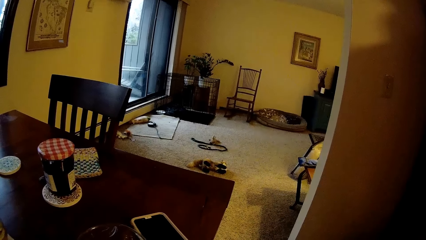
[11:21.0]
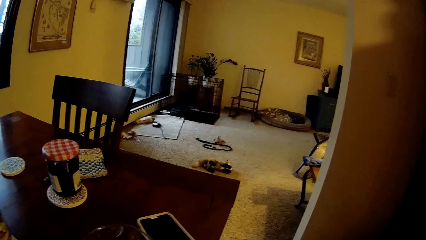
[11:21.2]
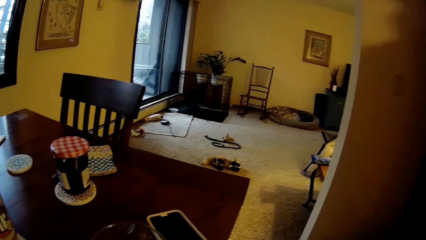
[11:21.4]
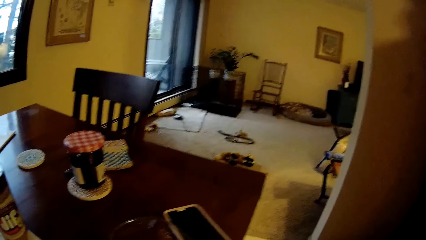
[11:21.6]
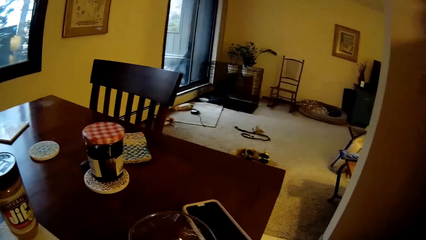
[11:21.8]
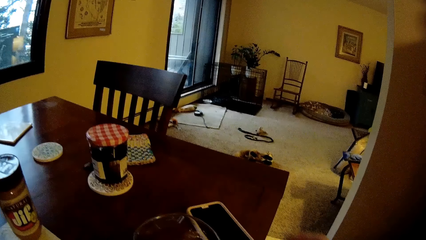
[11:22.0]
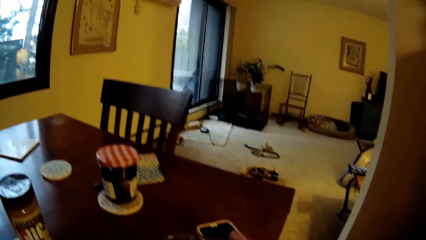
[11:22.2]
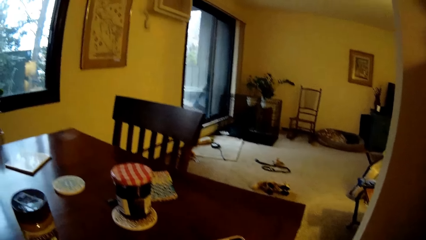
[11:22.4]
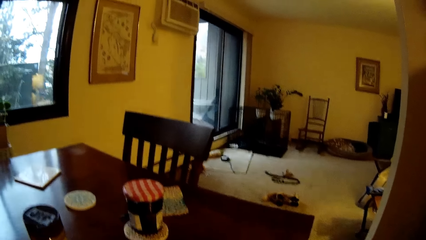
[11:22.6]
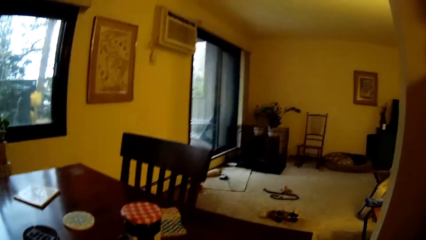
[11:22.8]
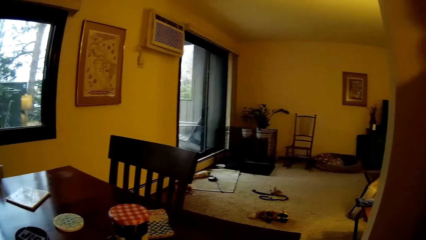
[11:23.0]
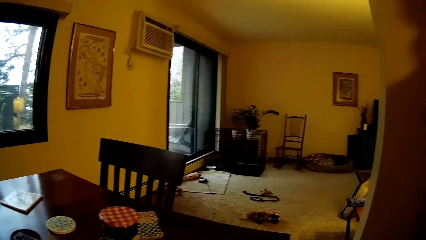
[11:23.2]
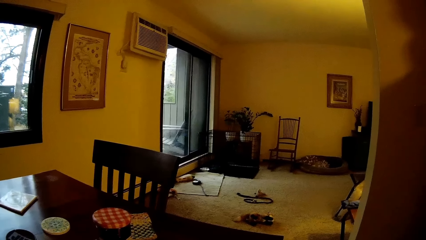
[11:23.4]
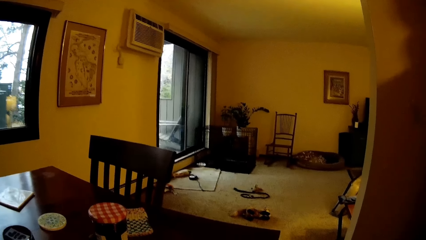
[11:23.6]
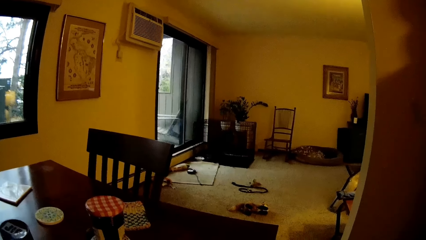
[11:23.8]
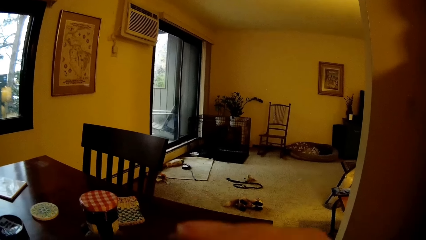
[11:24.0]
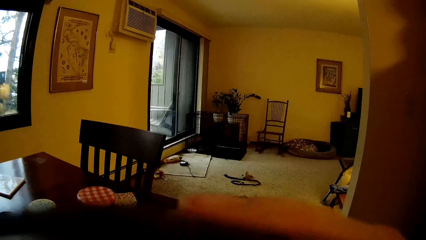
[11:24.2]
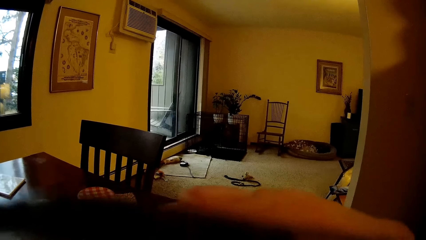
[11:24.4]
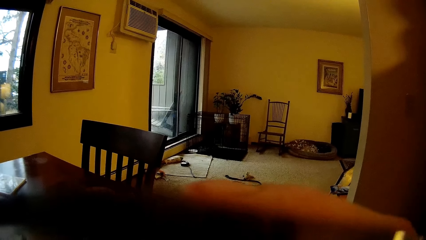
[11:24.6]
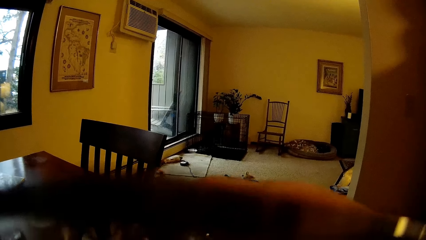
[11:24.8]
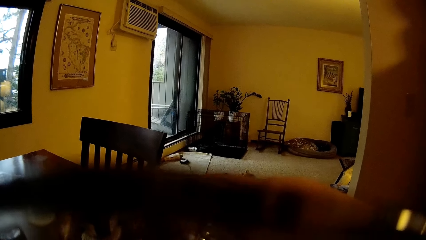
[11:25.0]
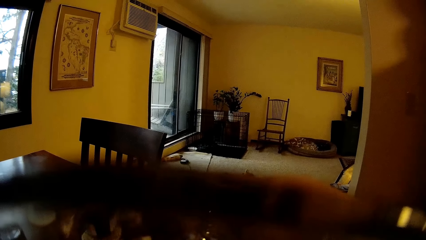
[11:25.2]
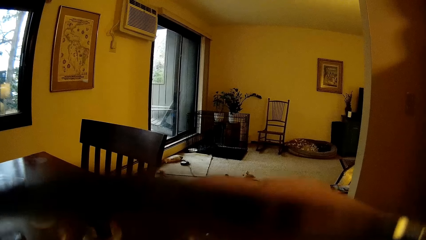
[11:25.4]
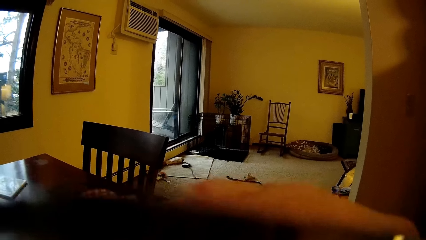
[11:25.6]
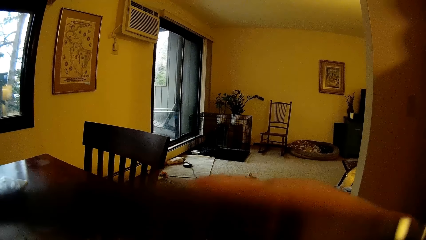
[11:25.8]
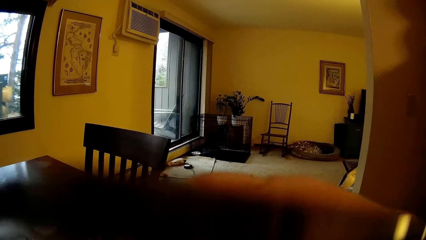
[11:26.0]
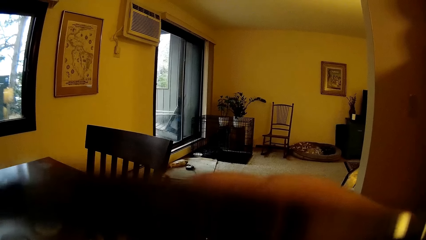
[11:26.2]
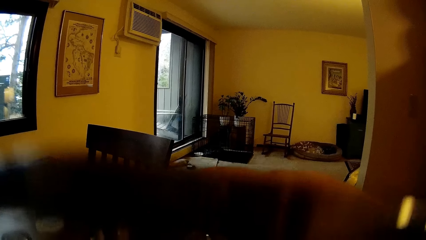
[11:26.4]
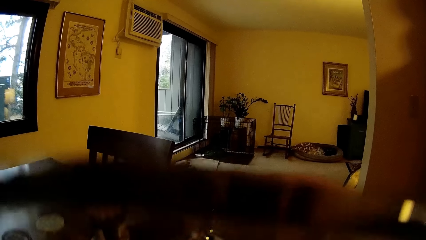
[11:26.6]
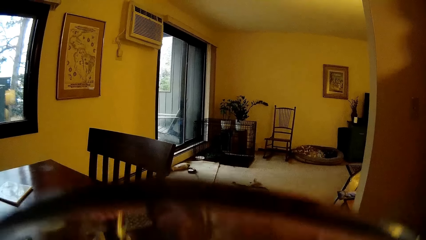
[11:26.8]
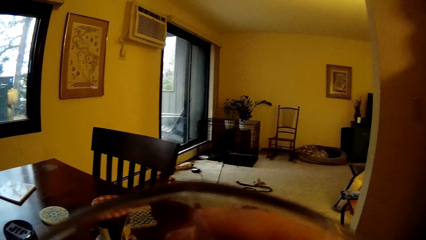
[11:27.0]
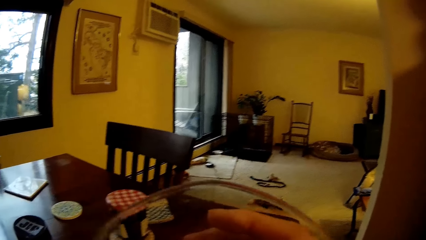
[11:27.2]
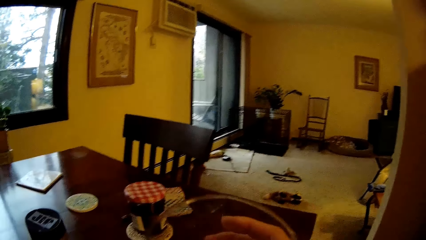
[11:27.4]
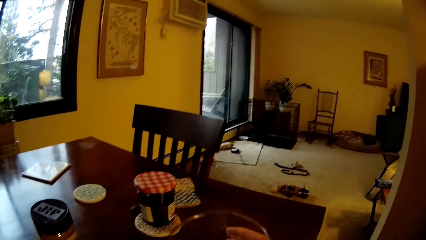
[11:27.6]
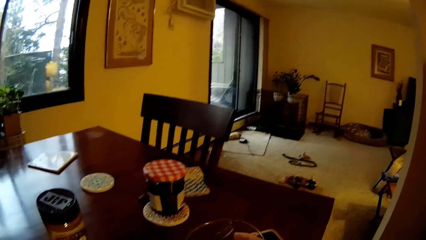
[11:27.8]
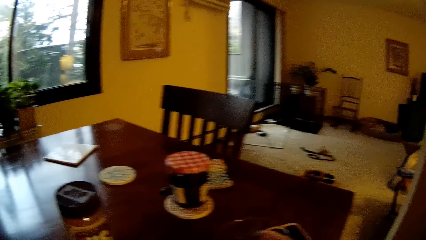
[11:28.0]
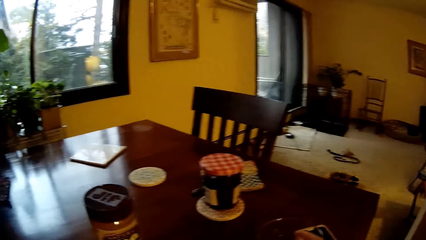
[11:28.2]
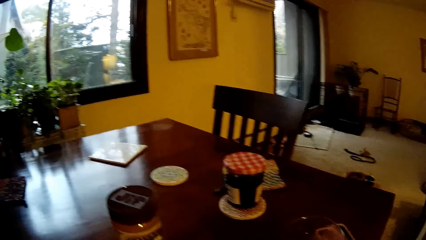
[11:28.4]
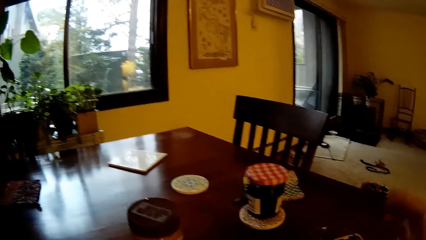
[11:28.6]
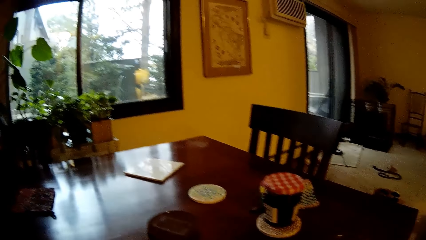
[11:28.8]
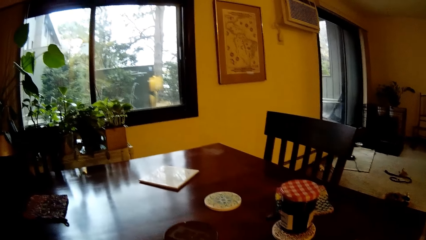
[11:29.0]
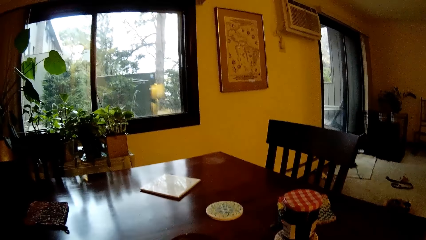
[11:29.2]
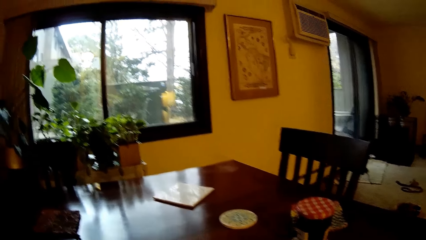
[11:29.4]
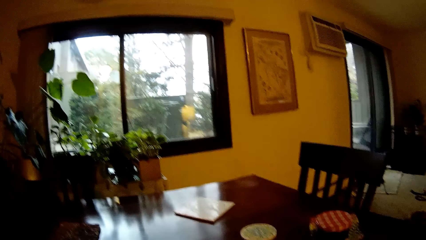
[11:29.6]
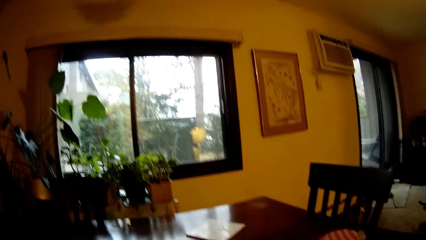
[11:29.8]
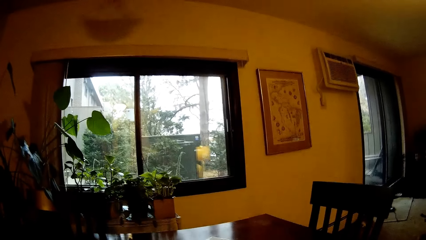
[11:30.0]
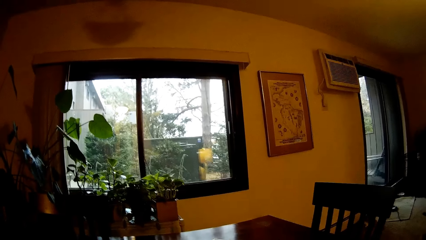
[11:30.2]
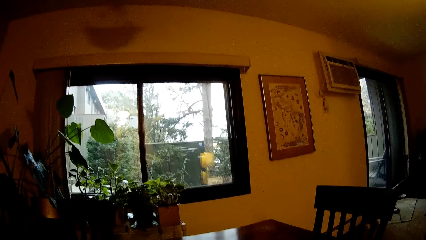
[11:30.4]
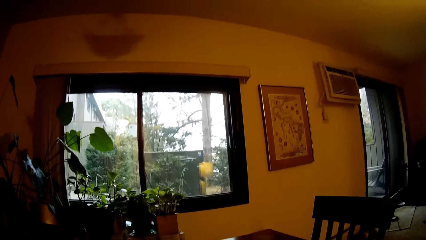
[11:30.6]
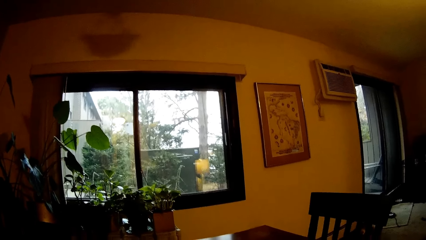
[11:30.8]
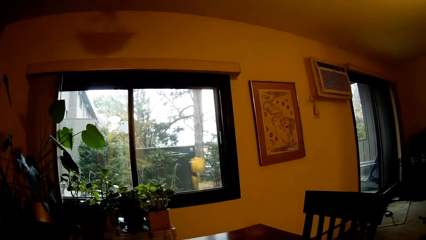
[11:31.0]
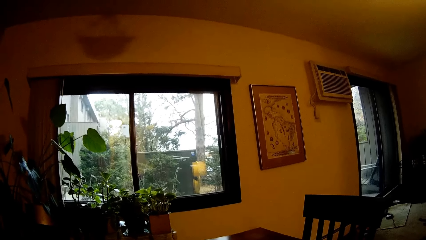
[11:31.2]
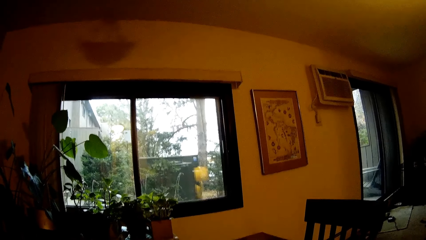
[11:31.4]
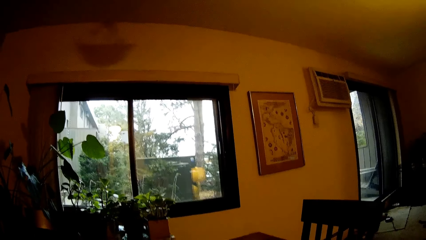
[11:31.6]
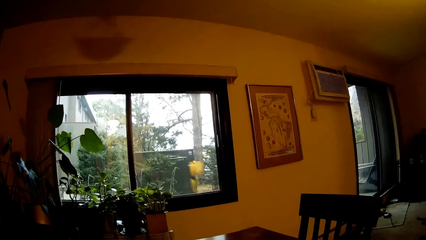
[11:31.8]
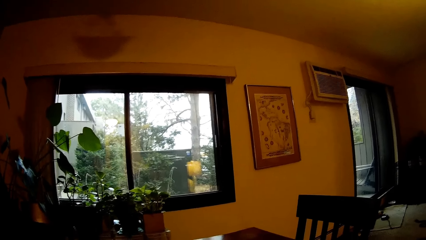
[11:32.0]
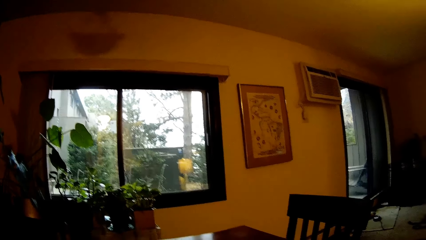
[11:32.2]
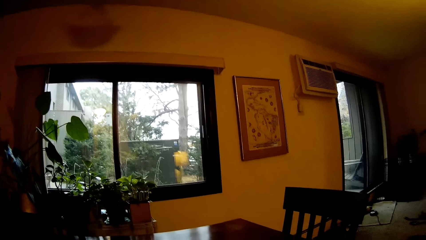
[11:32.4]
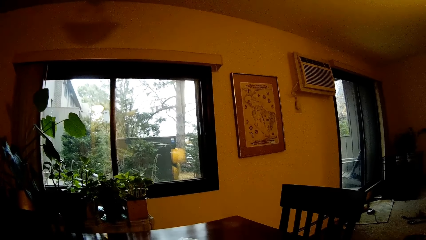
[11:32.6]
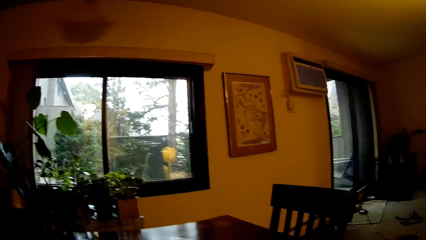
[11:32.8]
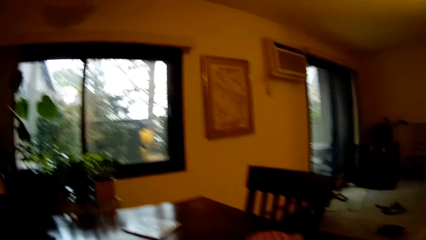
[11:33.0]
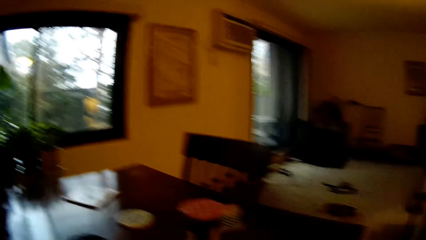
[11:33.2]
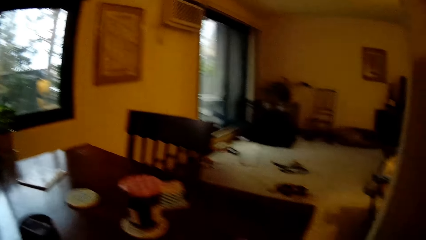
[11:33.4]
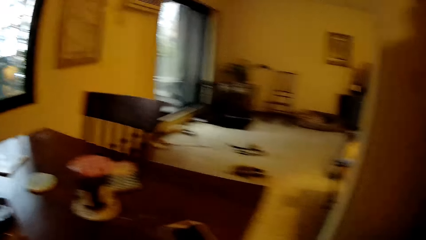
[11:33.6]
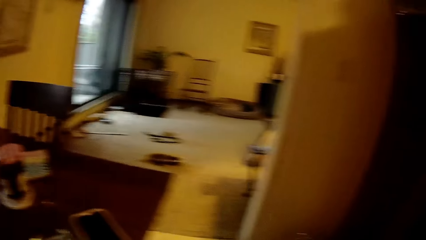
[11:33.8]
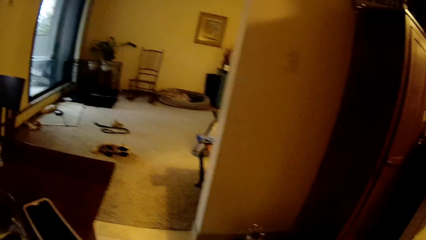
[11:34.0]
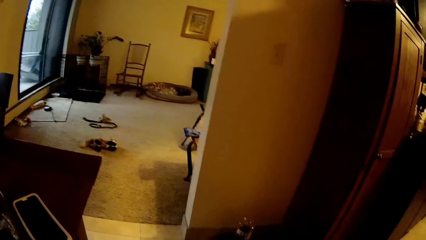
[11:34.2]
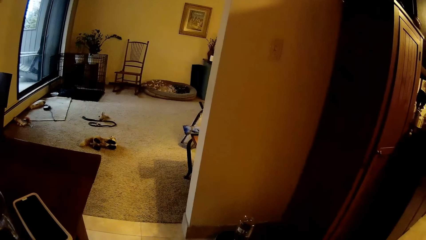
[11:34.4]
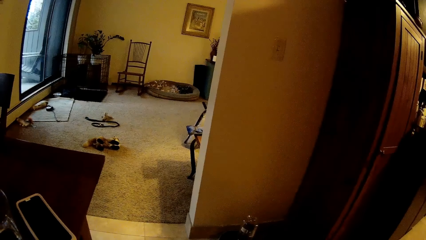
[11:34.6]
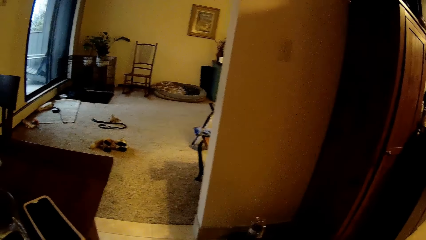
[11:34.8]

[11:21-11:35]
The camera wearer picks up the glass of water from the table with his right hand. He drinks from the glass of water. He drops the glass of water on the table with his right hand. He looks around the house.

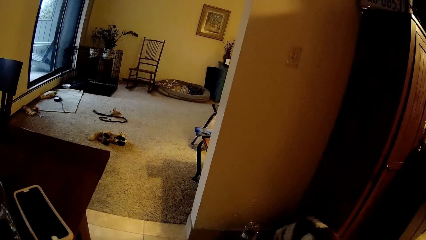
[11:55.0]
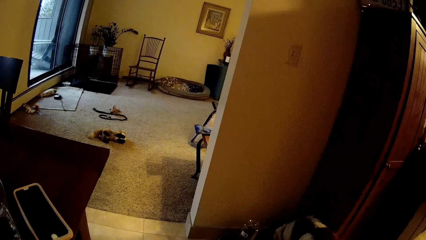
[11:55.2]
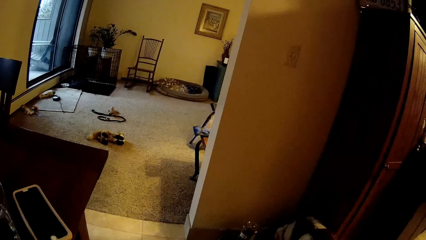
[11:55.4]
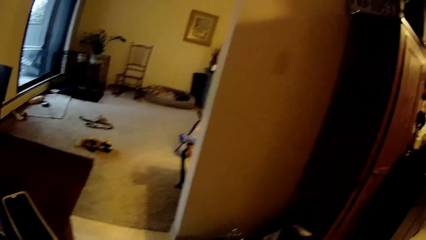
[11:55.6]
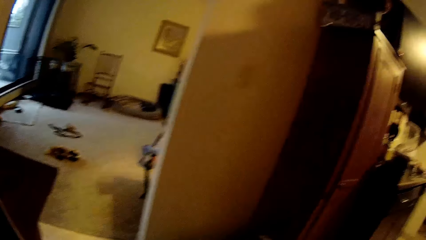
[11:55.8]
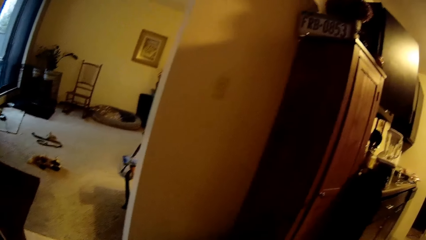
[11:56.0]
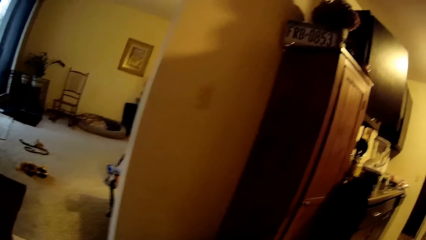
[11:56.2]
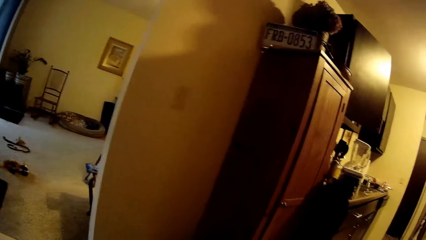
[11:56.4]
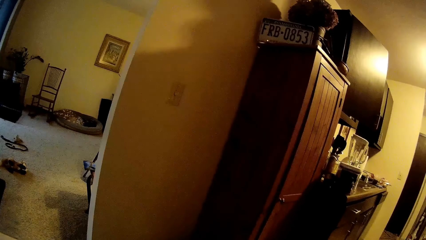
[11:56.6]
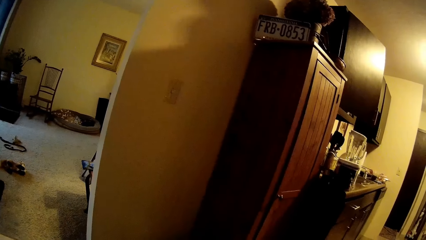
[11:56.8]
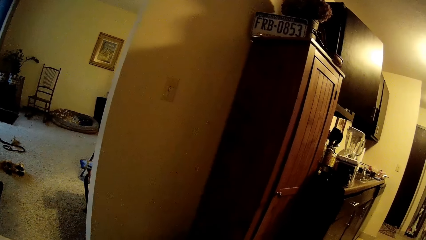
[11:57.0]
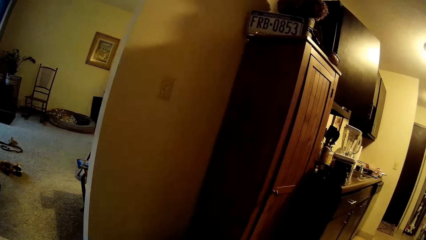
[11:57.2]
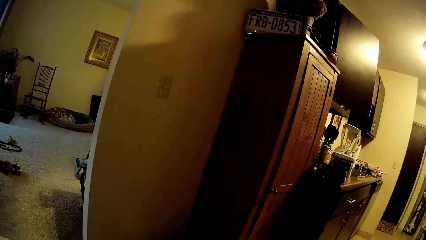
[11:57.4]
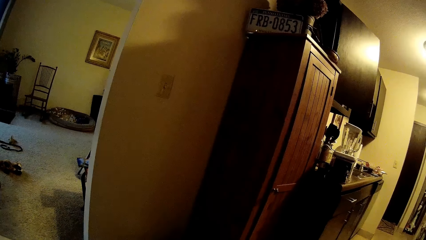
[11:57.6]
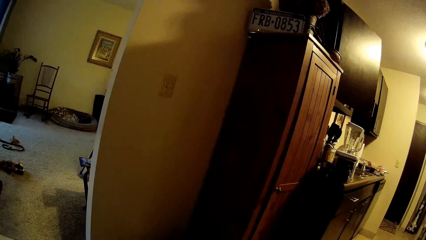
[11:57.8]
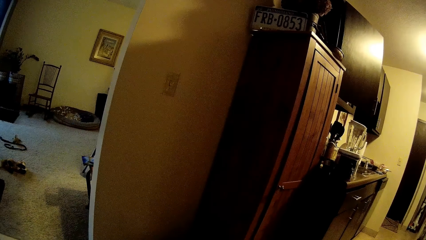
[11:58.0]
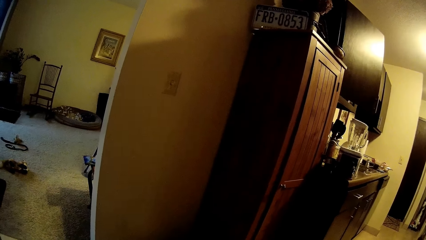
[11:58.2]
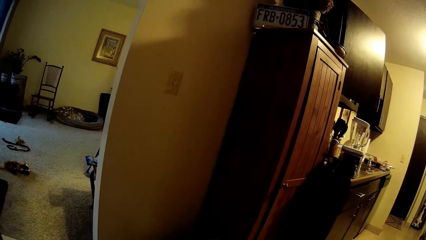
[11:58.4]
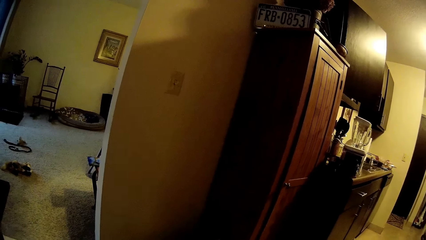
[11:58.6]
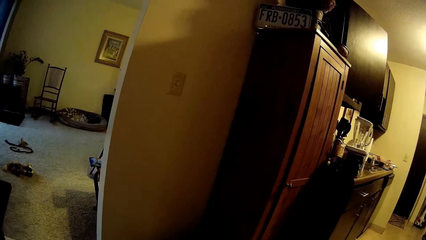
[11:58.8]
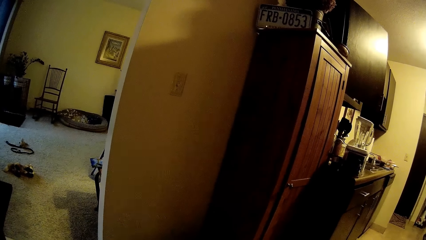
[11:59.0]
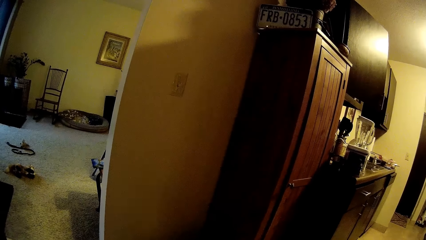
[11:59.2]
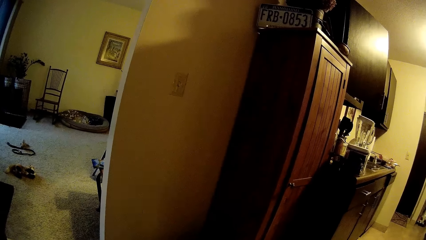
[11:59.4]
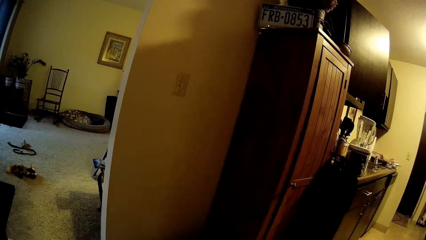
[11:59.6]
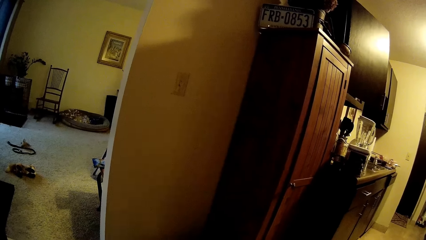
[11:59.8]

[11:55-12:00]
The camera wearer looks at the kitchen.
